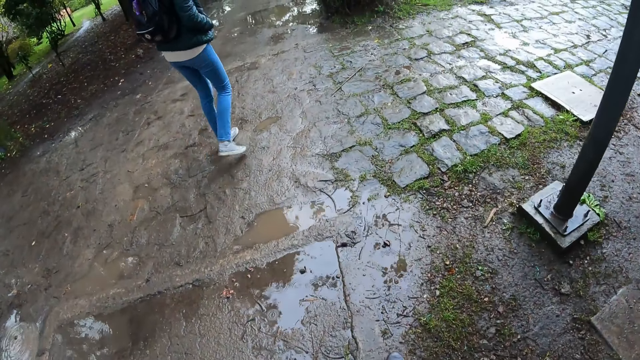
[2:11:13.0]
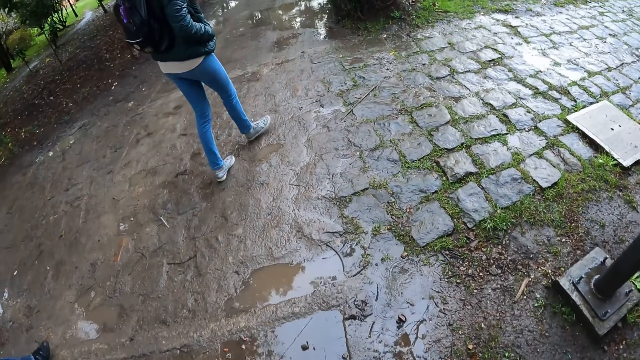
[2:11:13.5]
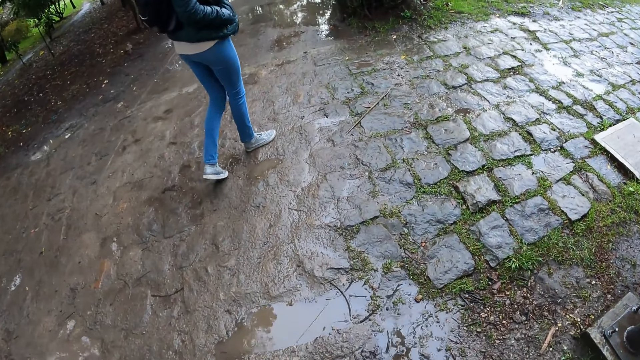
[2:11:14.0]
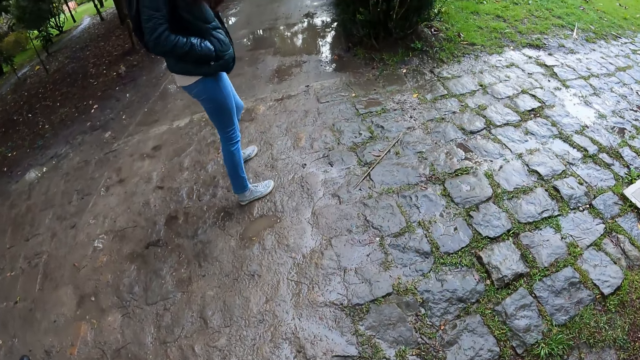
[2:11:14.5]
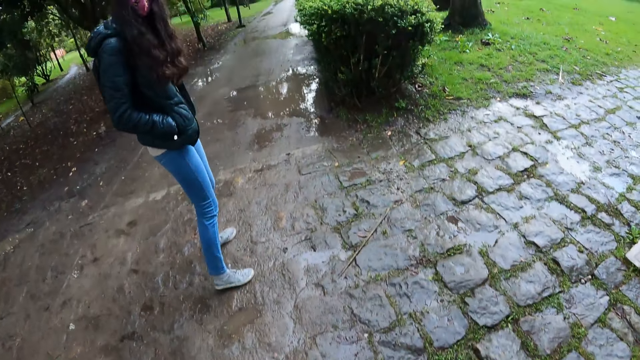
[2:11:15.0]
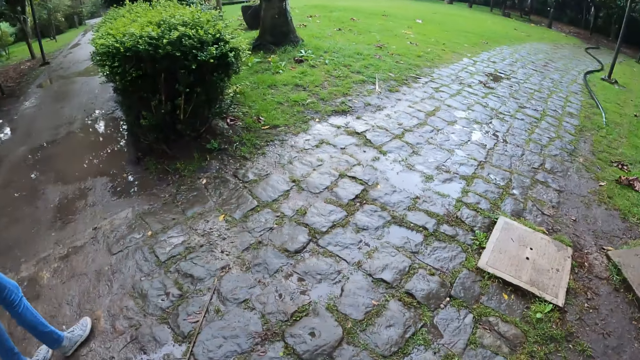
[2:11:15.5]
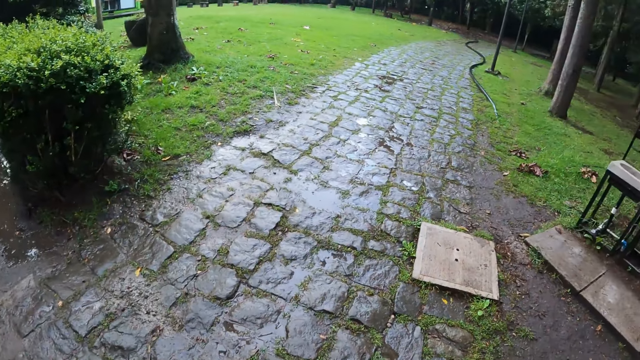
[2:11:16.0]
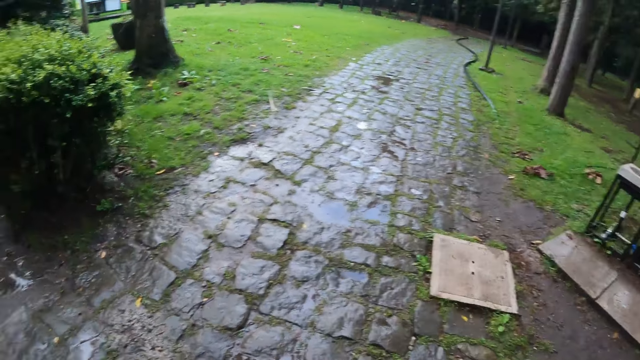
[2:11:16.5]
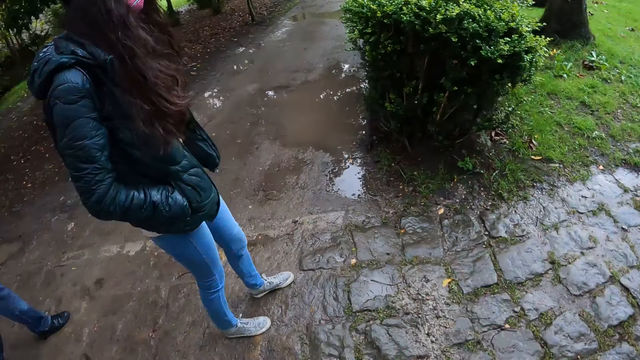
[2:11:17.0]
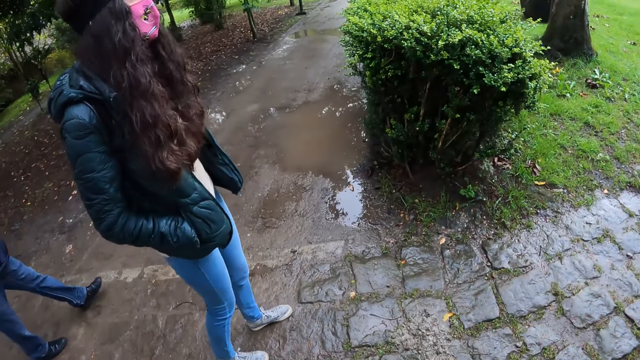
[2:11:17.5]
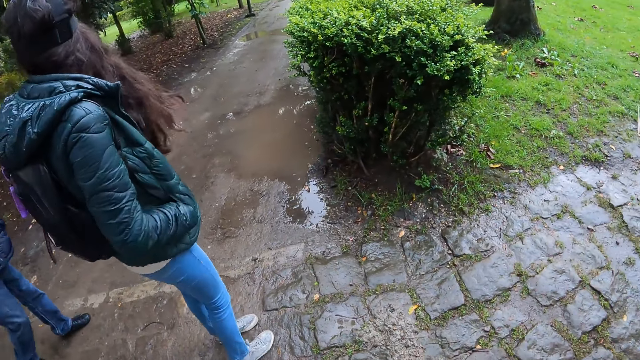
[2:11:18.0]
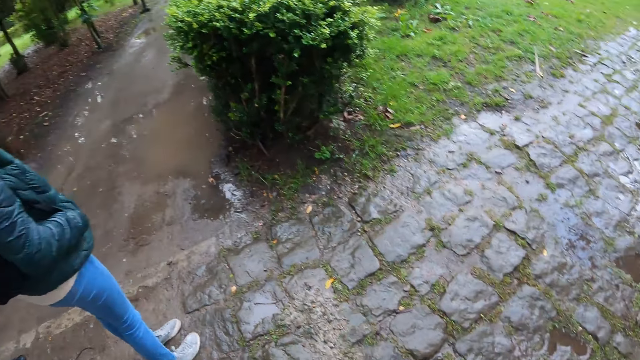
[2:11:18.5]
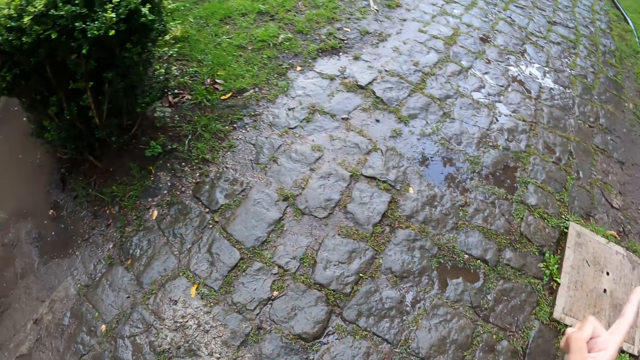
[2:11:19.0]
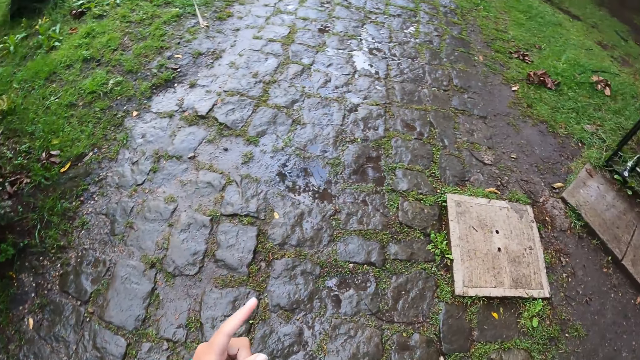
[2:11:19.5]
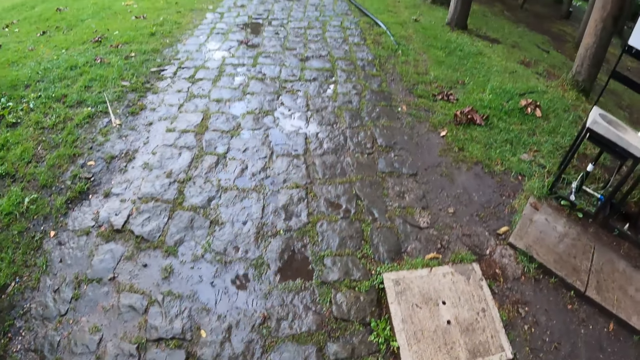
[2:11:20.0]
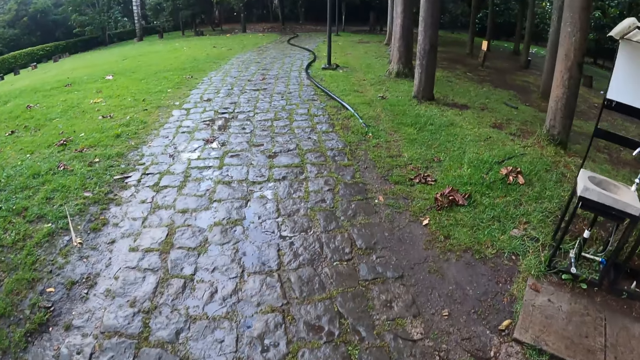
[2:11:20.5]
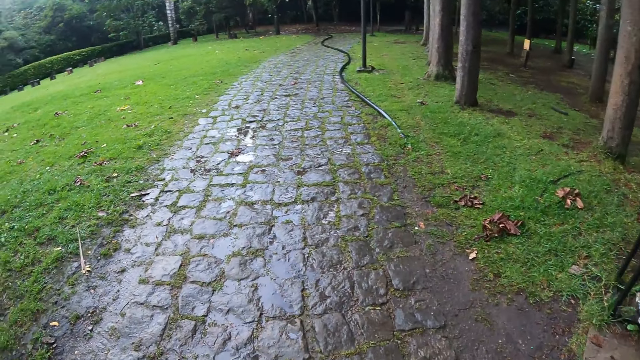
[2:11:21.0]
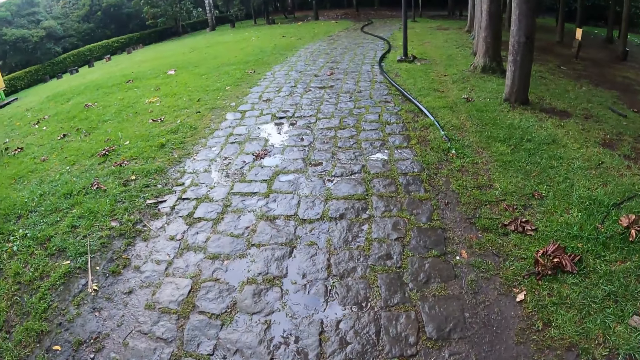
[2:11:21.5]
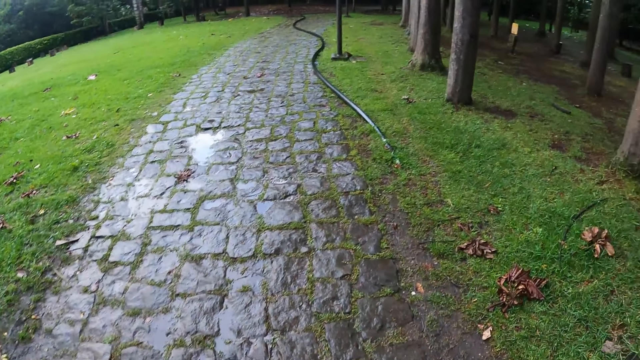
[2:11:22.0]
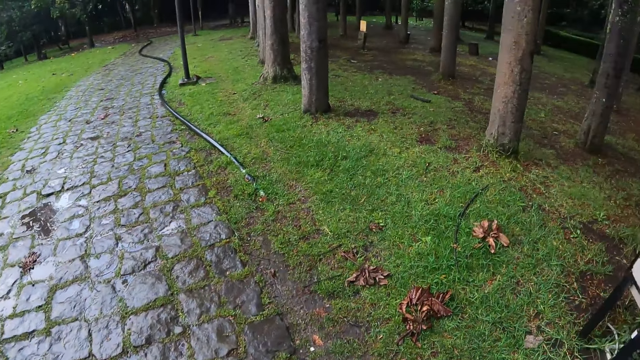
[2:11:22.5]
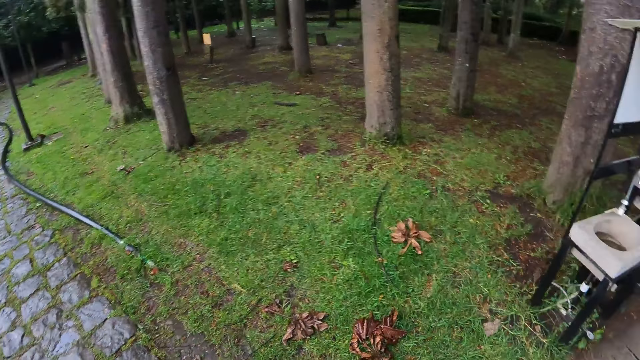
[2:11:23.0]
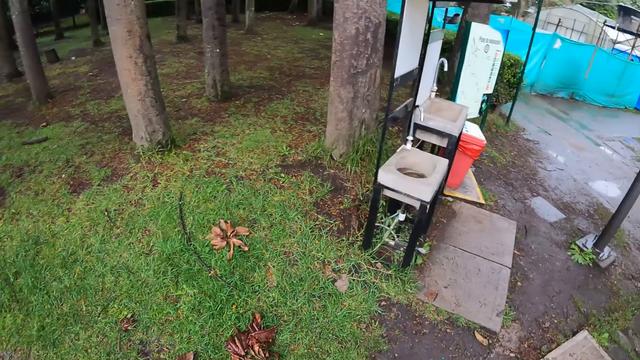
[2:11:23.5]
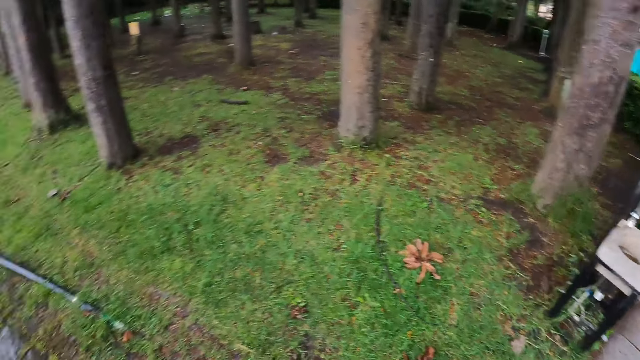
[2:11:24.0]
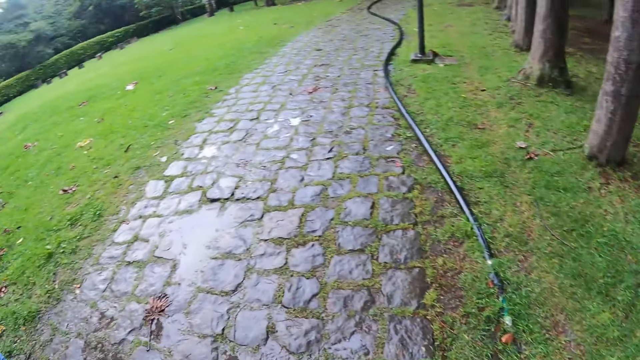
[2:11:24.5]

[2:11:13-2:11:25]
The camera wearer looks around.

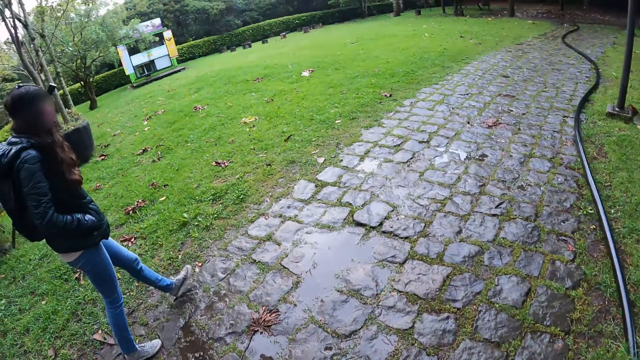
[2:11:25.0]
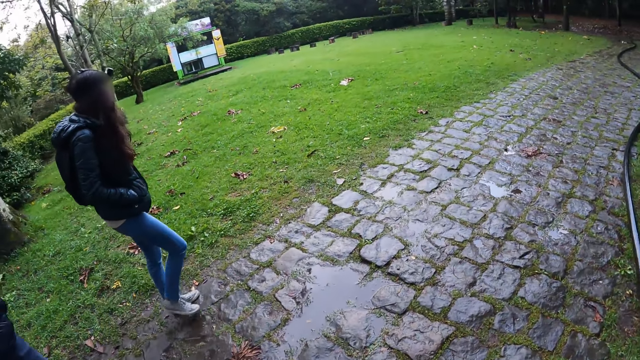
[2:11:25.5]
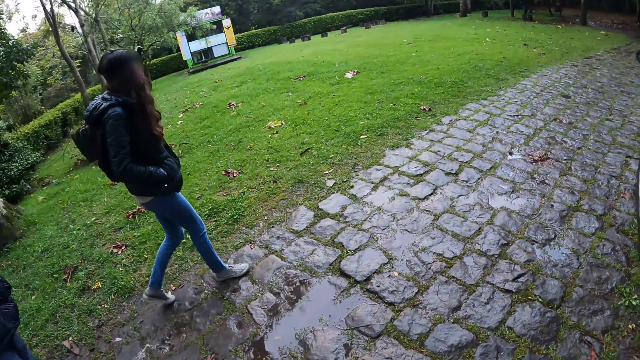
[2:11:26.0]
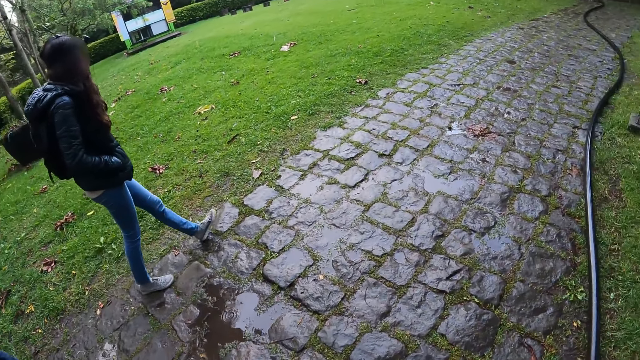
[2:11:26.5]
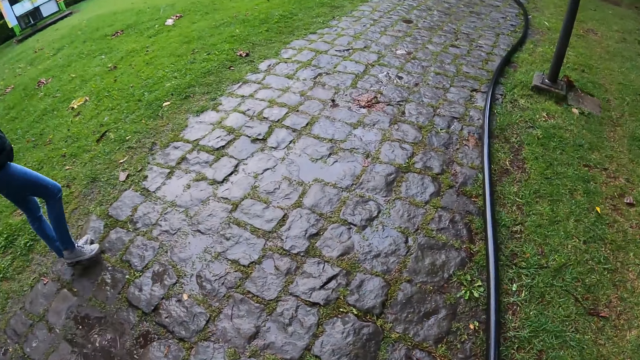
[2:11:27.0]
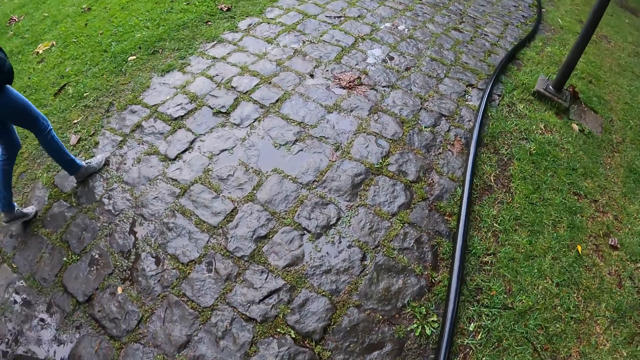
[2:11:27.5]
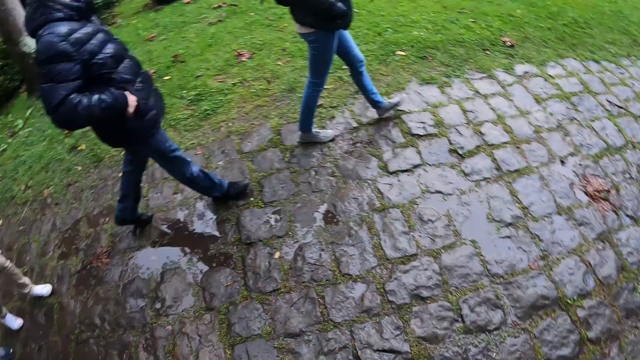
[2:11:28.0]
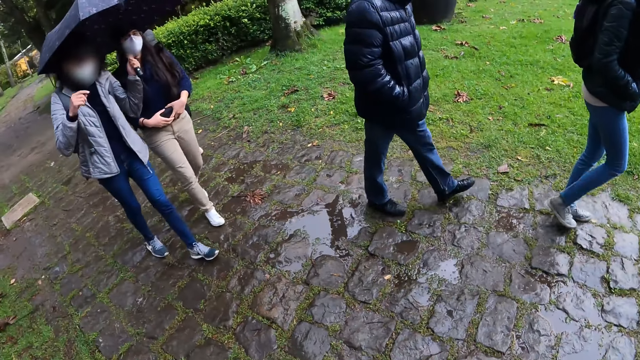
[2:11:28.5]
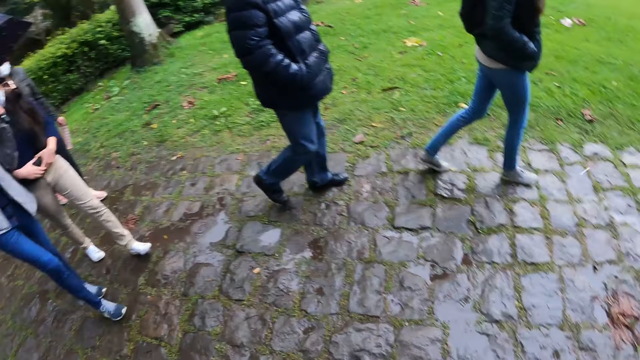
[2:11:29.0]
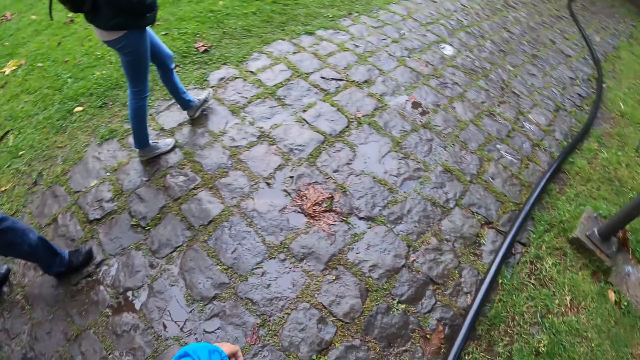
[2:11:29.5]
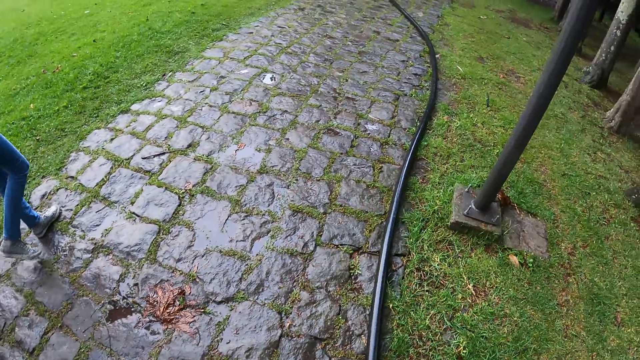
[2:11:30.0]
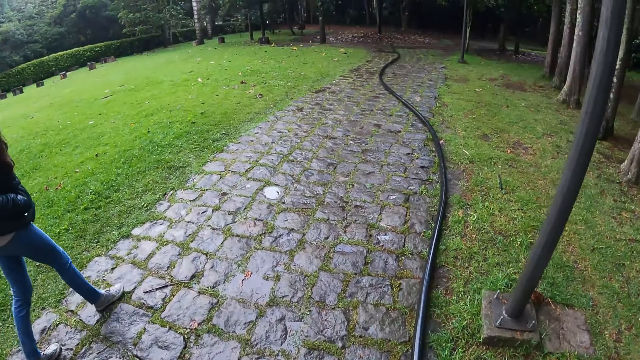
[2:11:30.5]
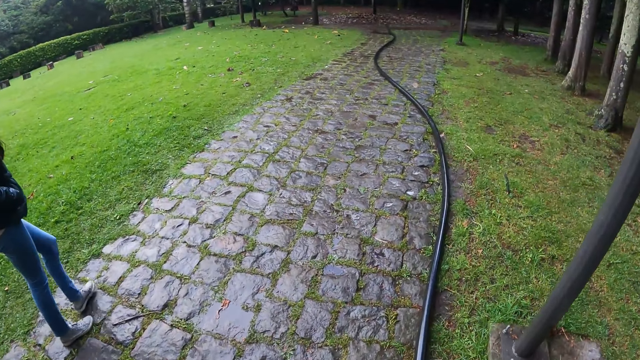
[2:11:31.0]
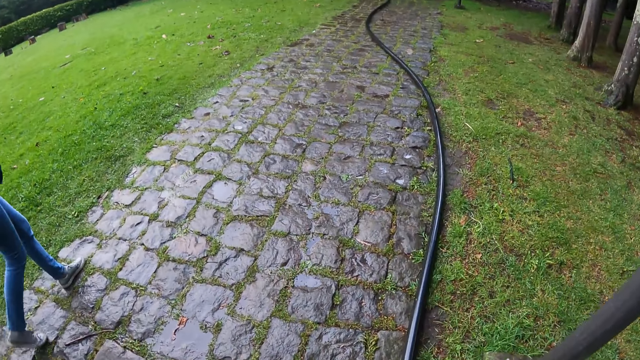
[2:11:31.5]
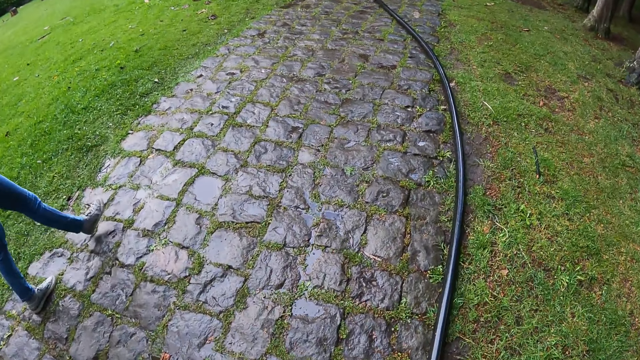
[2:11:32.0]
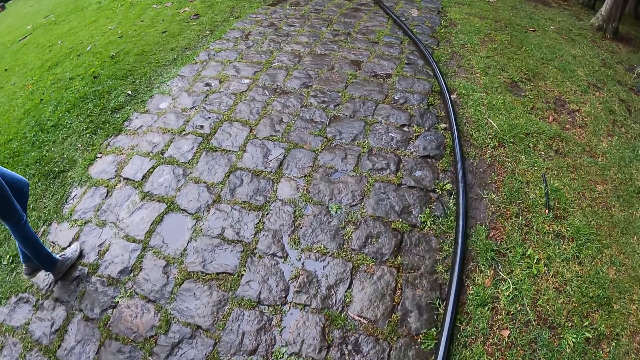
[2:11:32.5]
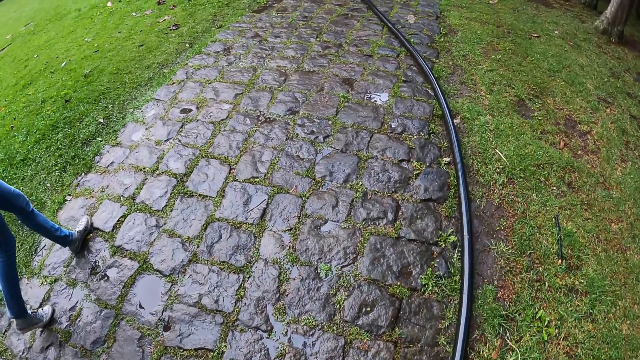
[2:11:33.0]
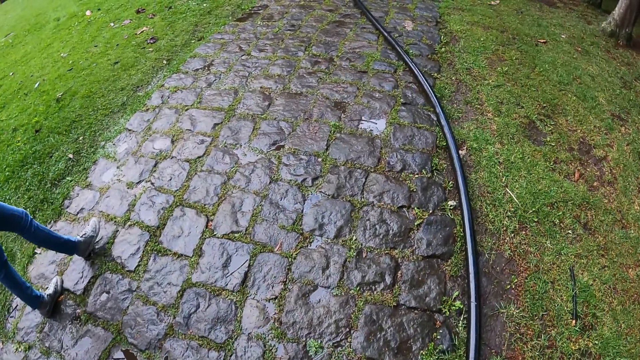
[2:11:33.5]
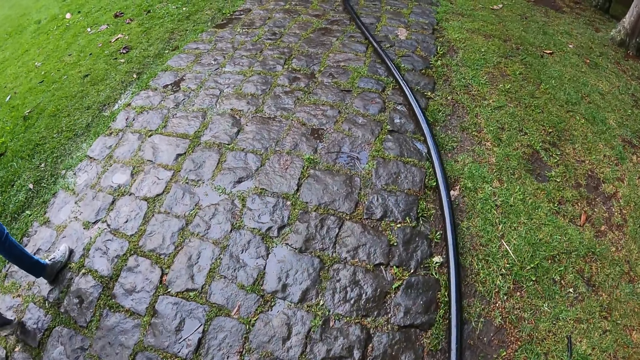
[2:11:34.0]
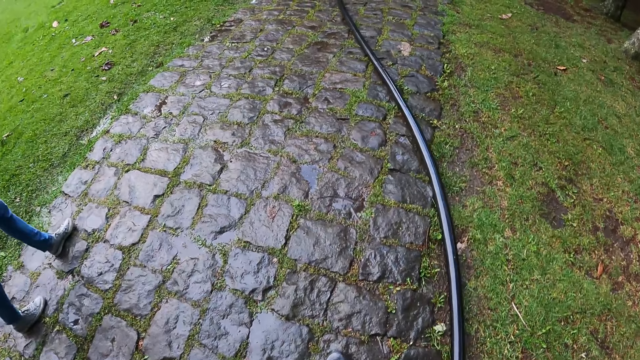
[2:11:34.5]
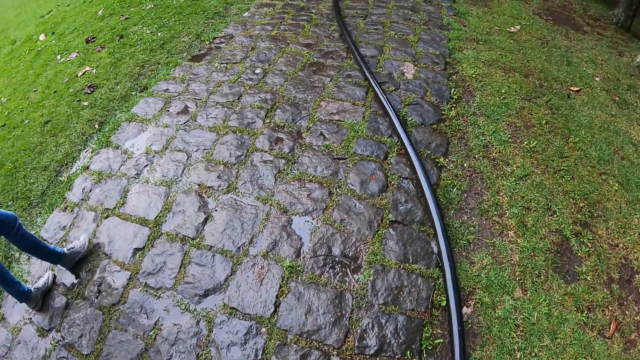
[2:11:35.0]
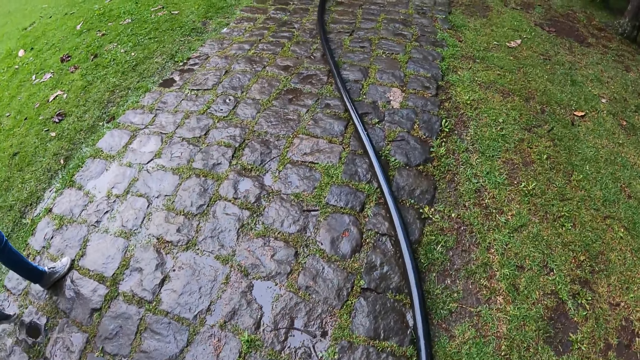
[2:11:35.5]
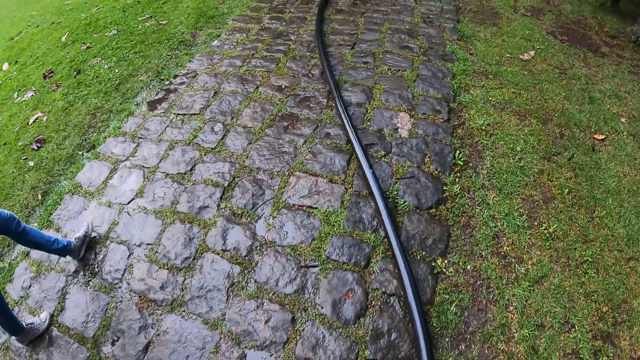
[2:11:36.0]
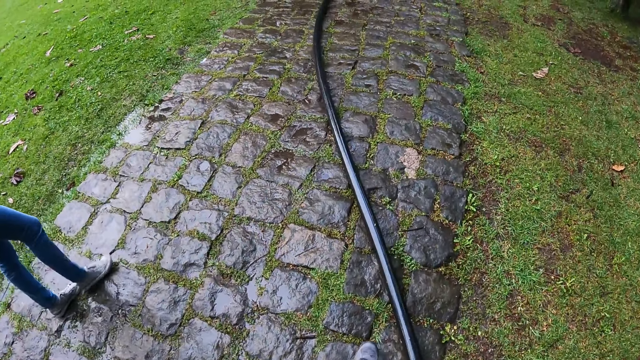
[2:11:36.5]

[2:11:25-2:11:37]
The woman and another woman walk under the umbrella in the first woman's left hand. The camera wearer looks around. The first woman touches her hair with her right hand.
